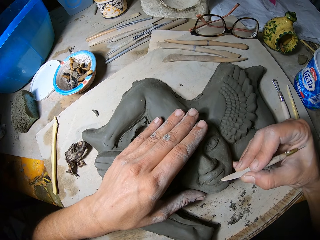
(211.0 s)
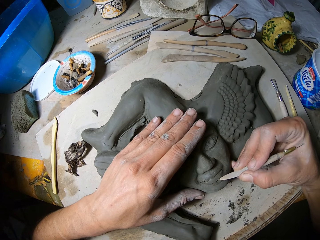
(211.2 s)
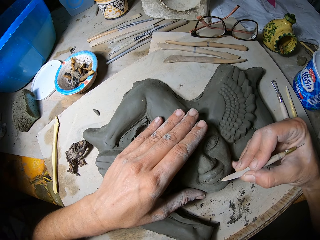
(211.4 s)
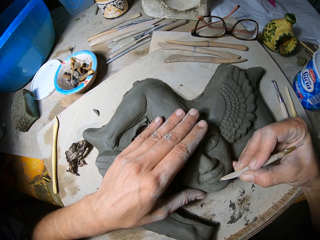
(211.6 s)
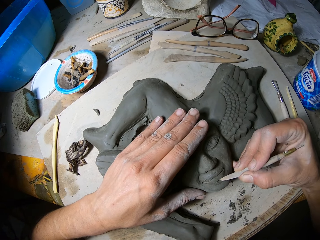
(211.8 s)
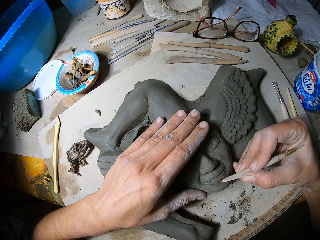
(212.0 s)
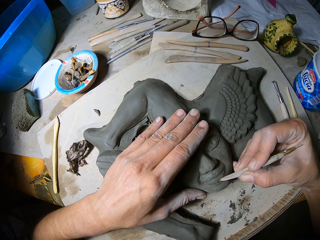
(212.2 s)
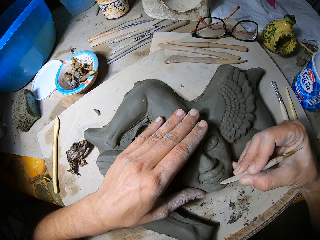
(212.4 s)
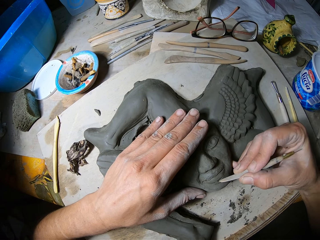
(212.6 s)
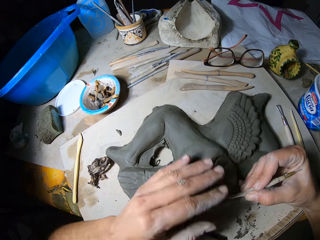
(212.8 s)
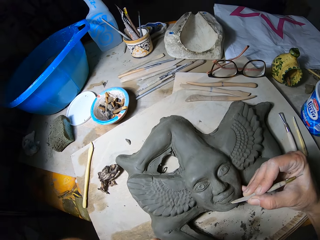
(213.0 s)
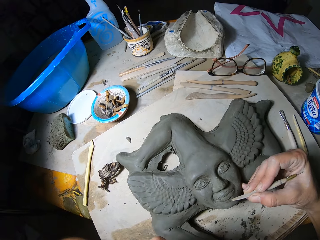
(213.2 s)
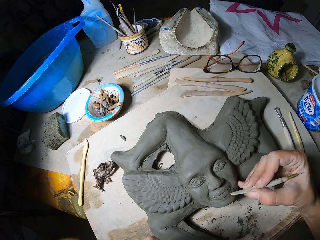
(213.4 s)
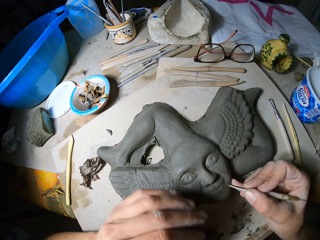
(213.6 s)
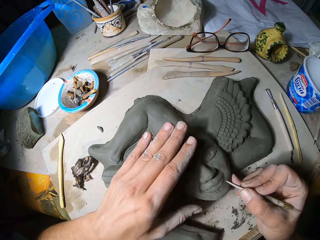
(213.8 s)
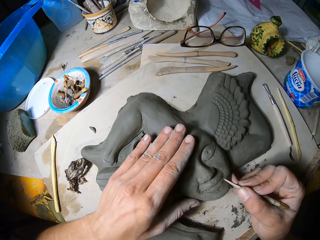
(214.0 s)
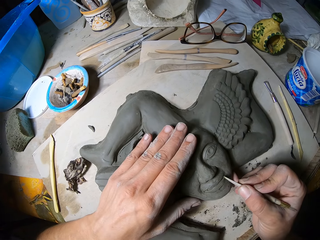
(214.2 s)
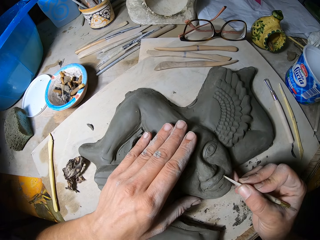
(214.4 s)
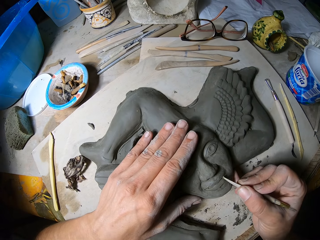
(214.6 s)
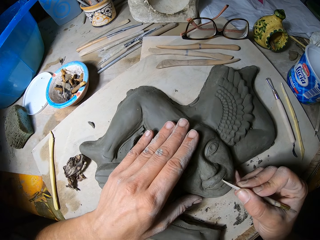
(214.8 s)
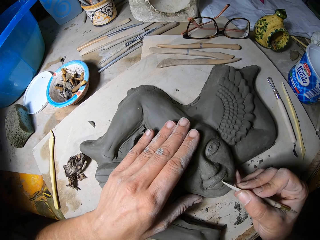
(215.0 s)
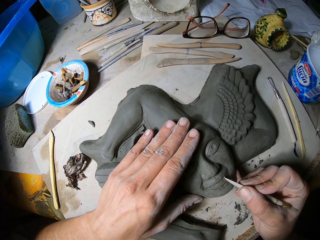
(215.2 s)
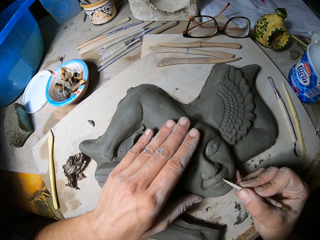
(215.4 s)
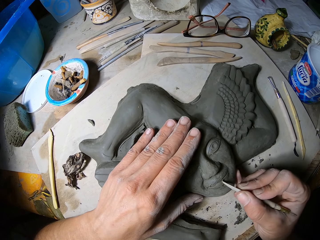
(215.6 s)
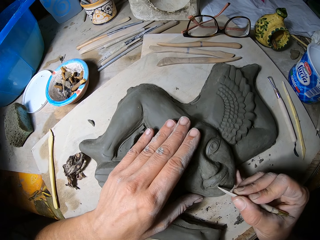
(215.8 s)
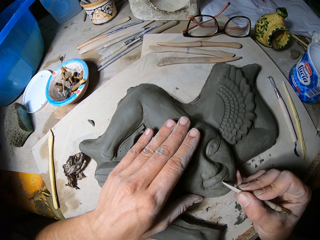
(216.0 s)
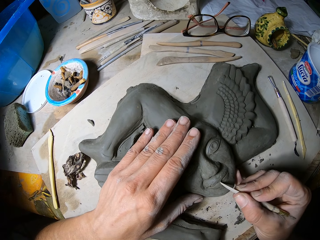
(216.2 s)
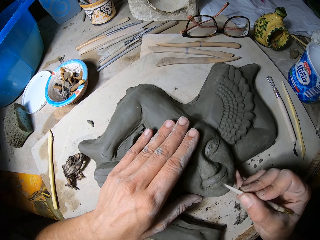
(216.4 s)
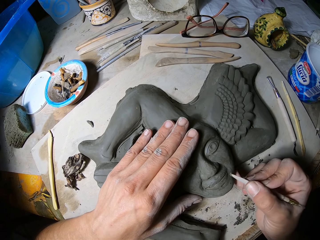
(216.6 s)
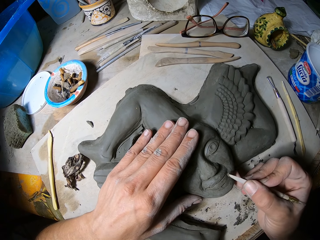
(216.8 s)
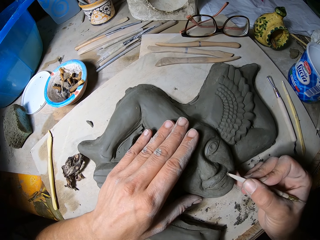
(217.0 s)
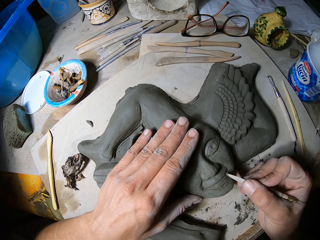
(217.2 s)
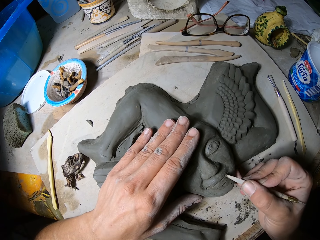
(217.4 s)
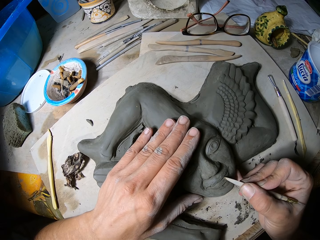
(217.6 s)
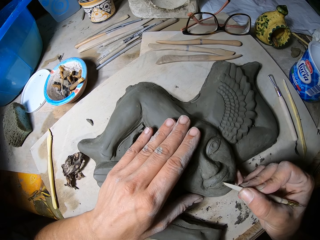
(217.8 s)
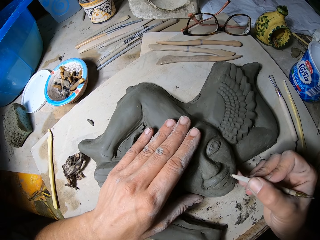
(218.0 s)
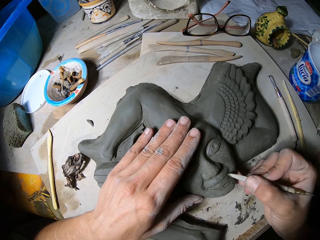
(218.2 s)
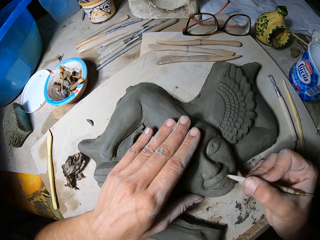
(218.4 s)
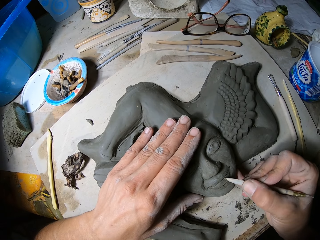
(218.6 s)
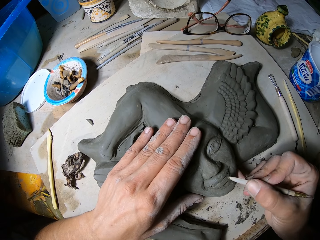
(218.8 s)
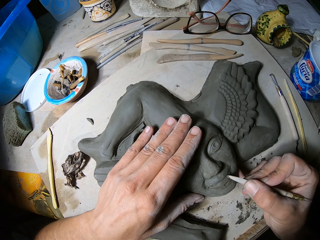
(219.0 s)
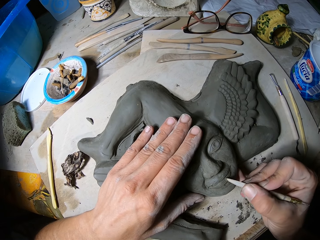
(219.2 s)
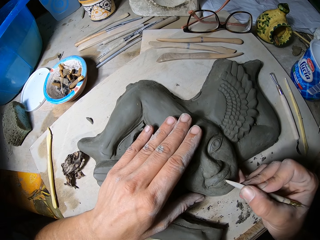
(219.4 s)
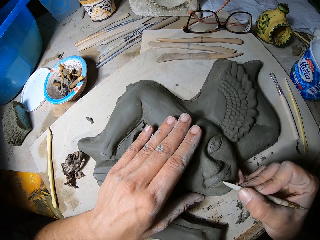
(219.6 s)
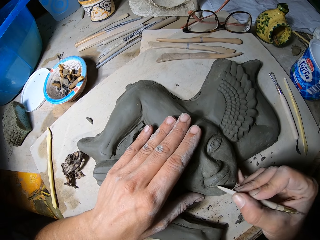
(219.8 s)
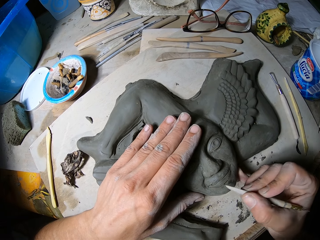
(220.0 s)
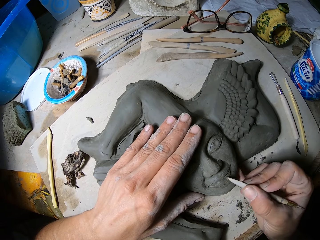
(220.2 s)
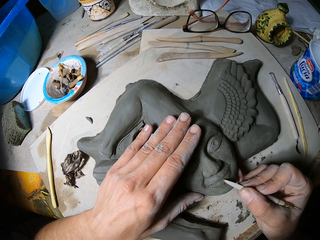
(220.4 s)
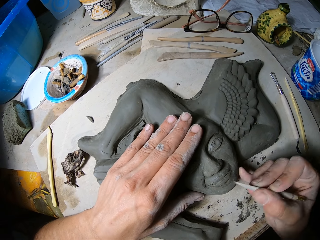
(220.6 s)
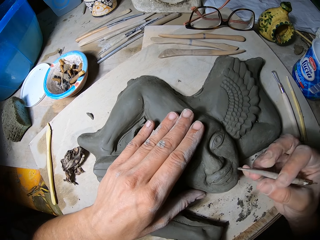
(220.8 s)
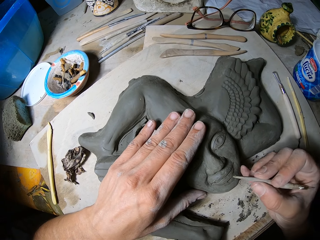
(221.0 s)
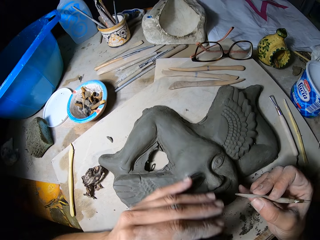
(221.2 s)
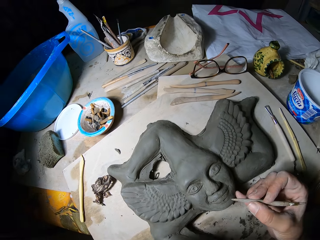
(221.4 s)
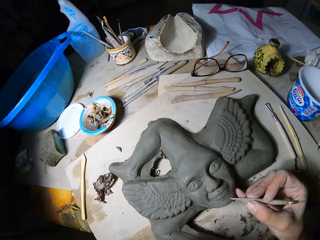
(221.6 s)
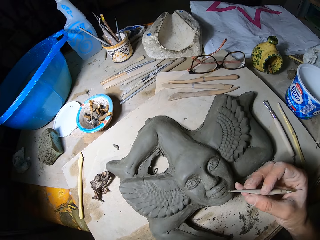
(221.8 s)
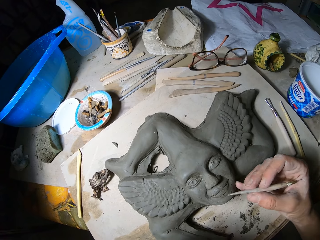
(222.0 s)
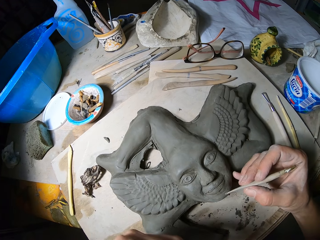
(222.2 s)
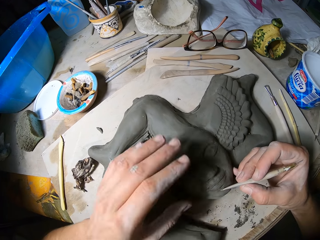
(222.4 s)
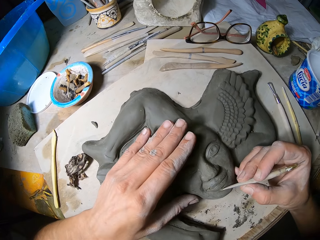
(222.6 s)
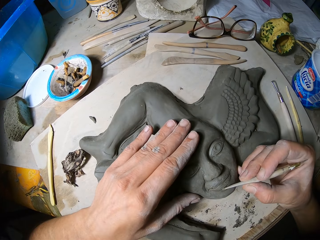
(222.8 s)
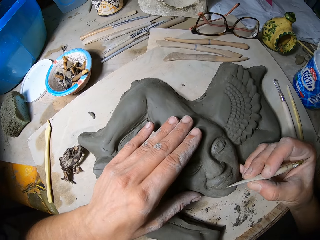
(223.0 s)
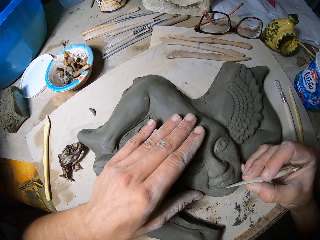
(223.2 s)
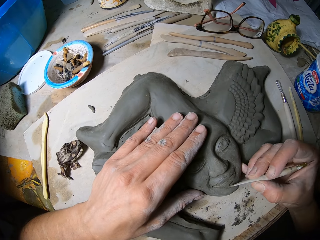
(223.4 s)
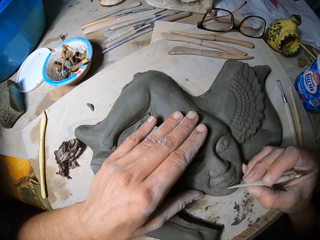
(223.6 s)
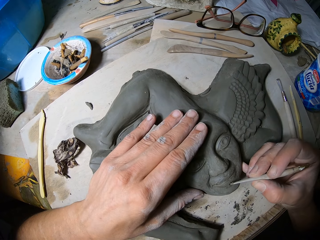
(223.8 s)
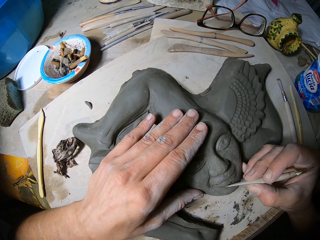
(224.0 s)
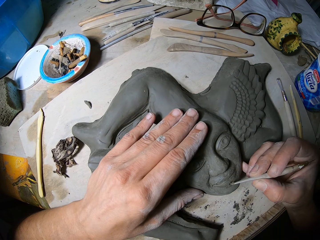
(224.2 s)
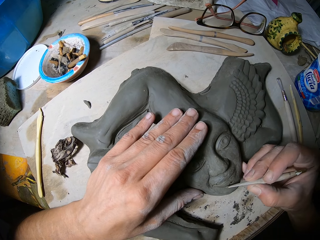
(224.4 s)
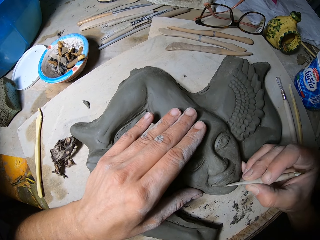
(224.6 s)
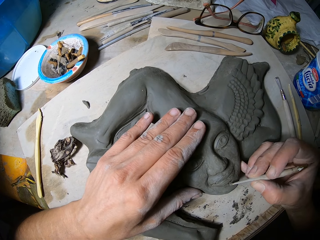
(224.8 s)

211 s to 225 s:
The camera wearer removes excess cement mixture with something. He carves the mouth area of the sculpture with the chisel in his right hand. He places his left hand on the sculpture on the board. He carves the mouth area of the sculpture with the chisel in his right hand. He removes his left hand from the sculpture on the board. He places his left hand on the sculpture on the board.

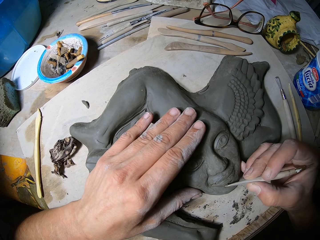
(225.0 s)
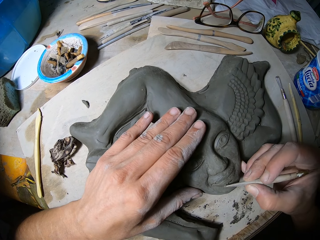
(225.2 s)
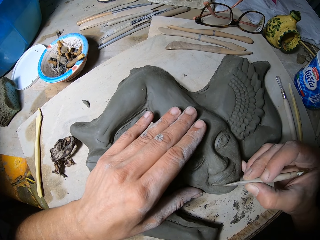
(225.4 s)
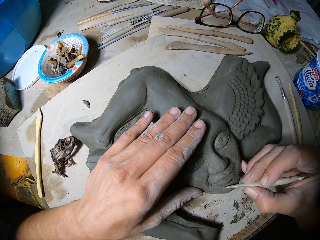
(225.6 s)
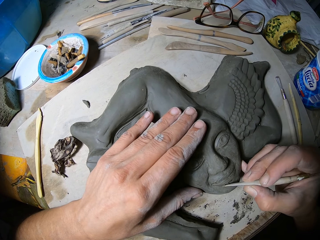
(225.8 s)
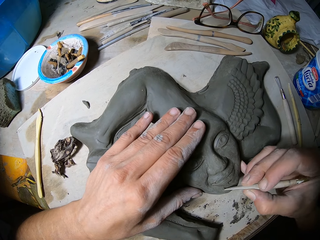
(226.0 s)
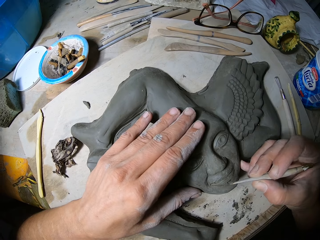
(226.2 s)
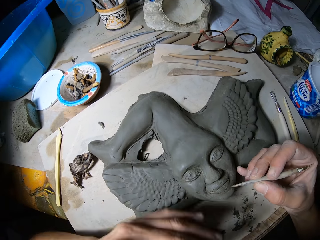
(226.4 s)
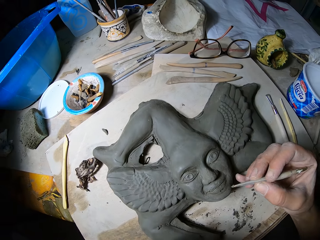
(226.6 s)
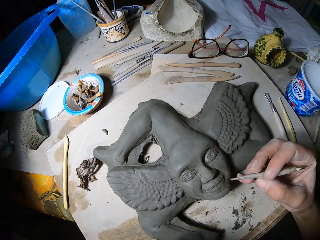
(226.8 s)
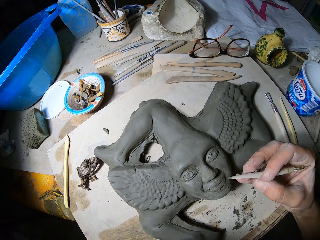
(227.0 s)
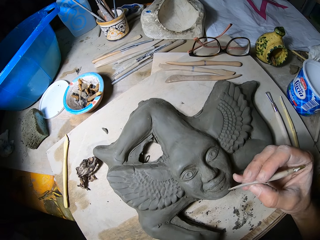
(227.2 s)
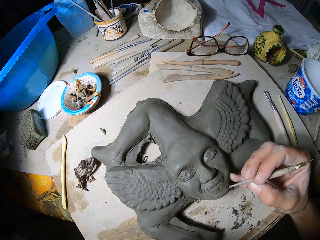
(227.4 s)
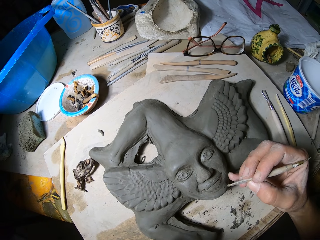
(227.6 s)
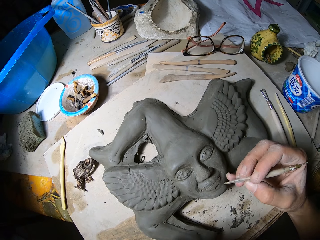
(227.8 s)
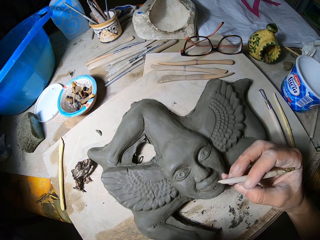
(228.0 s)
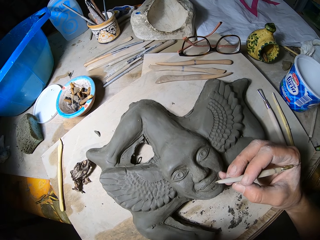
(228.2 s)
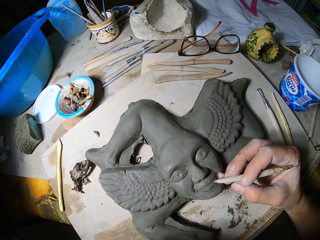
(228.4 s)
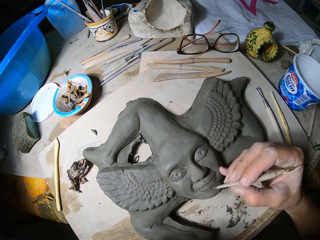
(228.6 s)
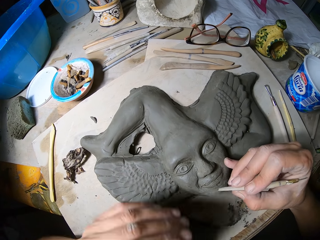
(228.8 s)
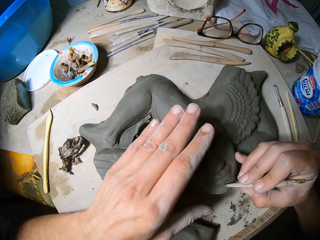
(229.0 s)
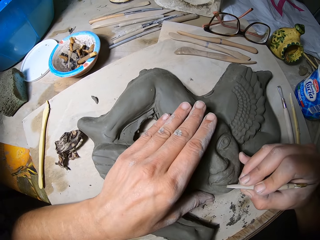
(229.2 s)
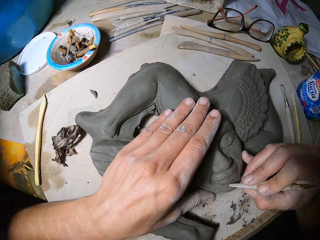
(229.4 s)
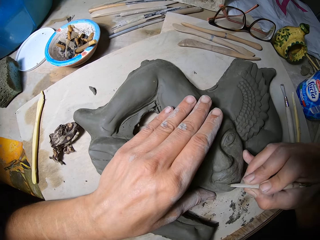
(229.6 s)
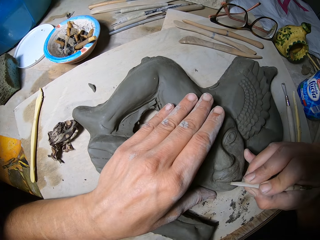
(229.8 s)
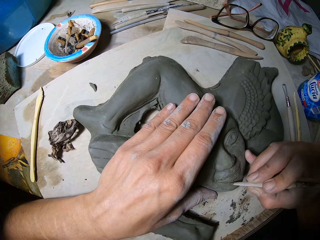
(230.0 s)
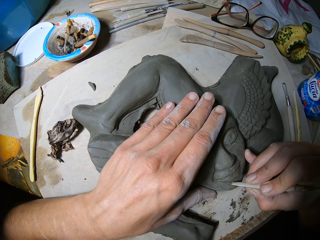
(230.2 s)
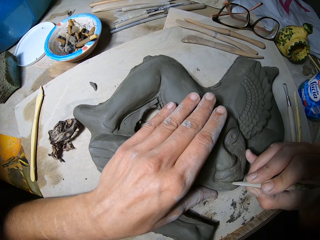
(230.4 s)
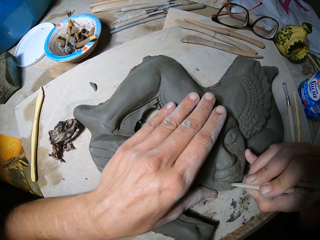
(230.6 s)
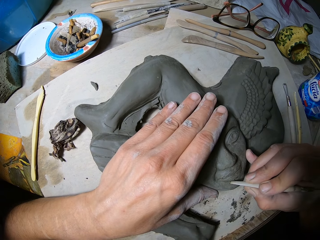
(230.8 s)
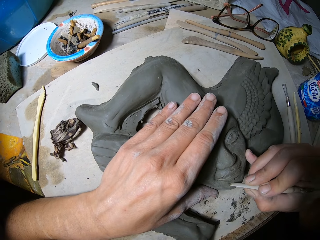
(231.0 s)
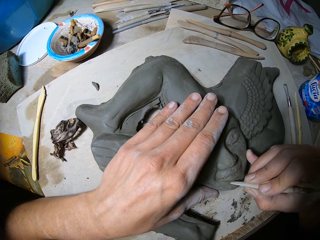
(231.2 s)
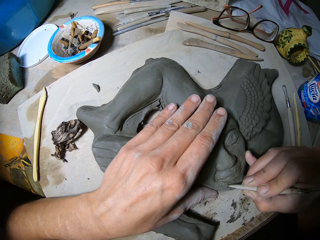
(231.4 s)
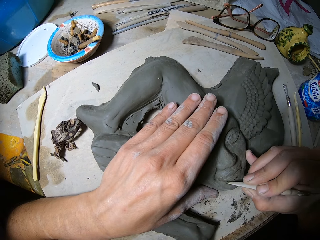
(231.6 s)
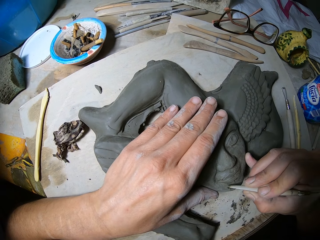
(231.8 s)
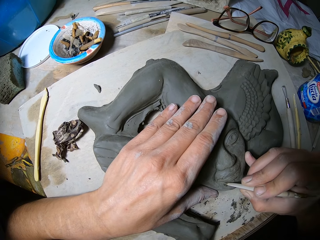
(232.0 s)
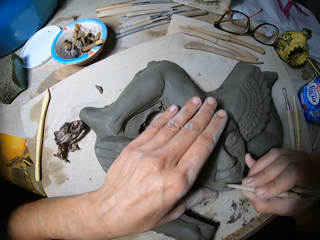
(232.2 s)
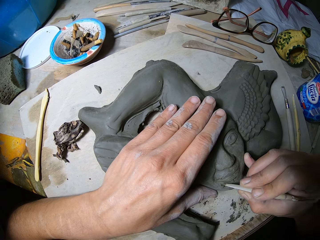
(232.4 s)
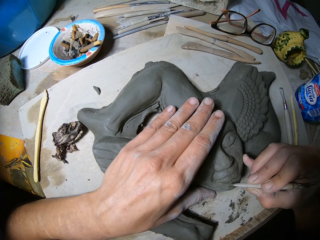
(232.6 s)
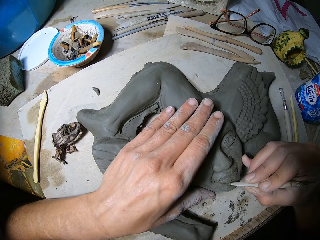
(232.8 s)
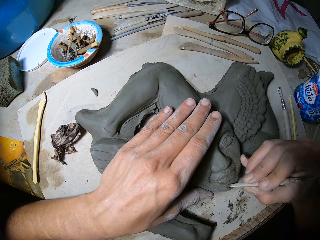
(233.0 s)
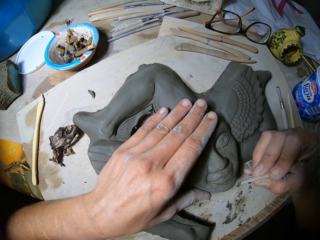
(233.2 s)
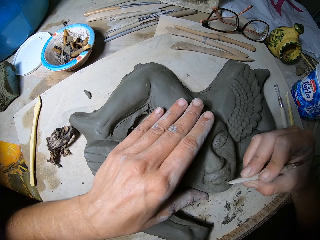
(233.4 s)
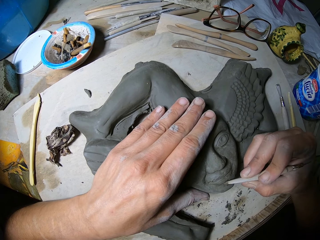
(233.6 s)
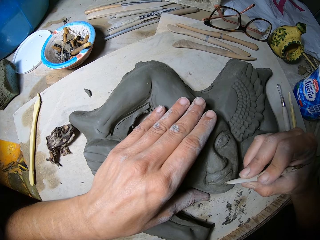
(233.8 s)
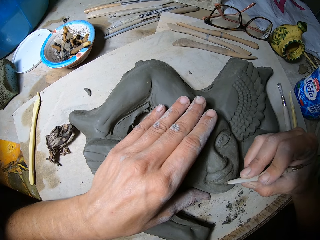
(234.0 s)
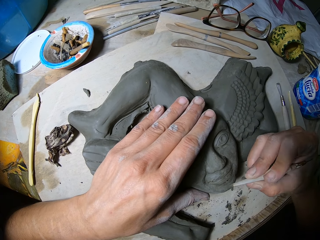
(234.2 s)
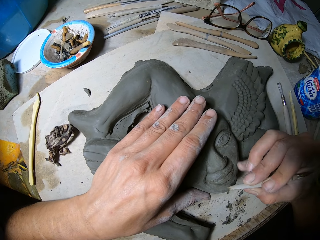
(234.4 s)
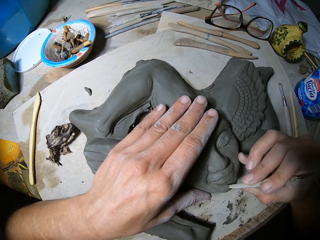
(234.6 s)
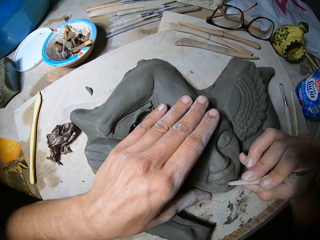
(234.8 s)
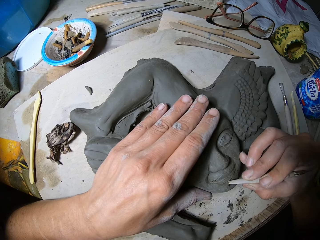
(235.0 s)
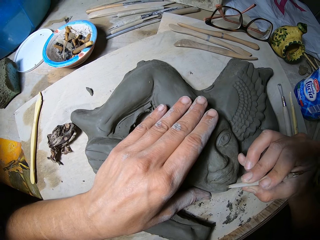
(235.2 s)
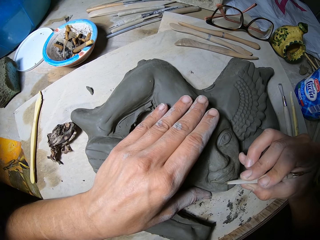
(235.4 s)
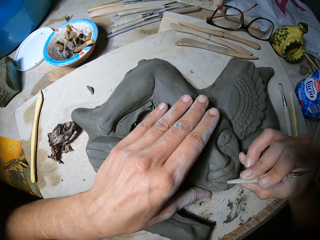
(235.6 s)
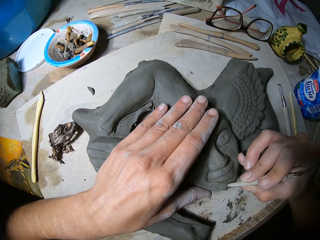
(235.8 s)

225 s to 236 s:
The camera wearer removes his left hand from the sculpture on the board.
